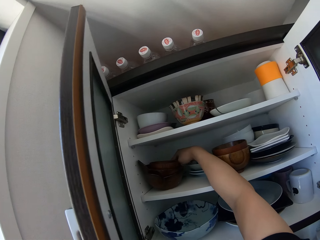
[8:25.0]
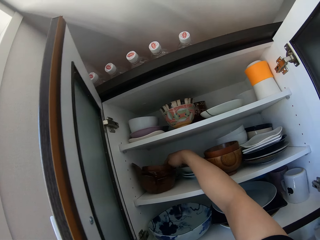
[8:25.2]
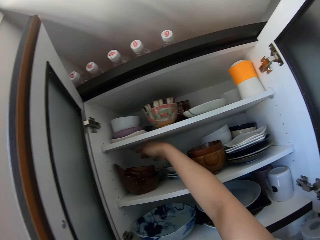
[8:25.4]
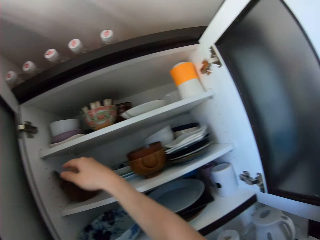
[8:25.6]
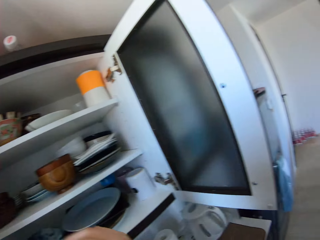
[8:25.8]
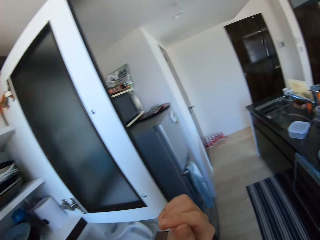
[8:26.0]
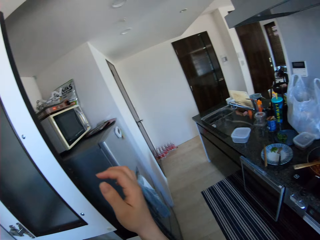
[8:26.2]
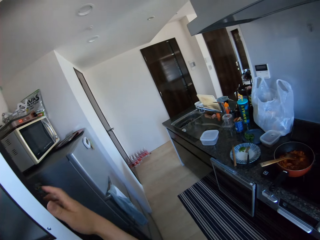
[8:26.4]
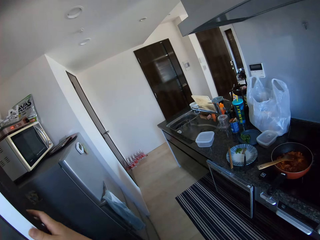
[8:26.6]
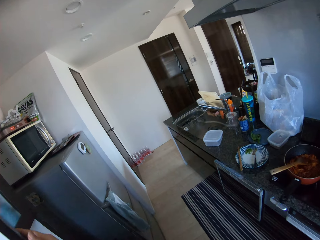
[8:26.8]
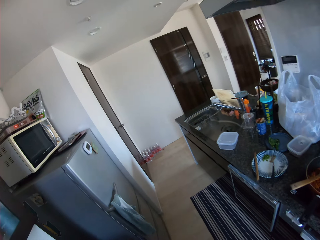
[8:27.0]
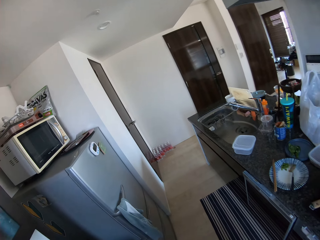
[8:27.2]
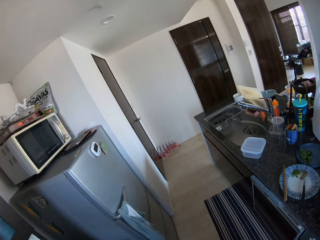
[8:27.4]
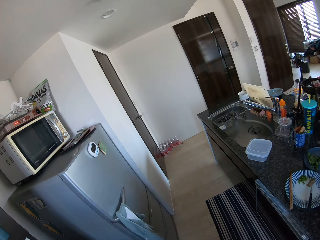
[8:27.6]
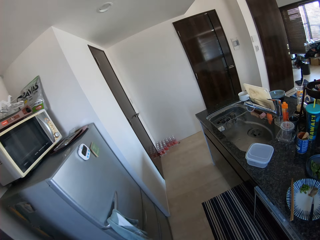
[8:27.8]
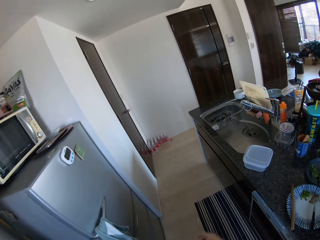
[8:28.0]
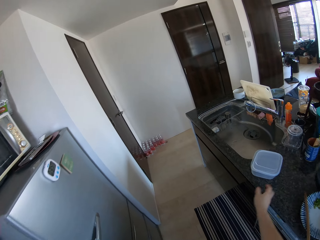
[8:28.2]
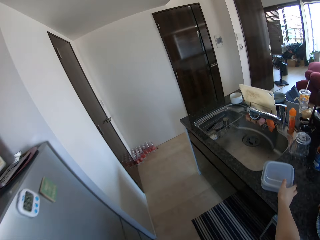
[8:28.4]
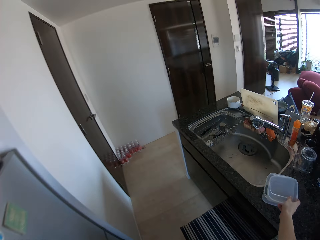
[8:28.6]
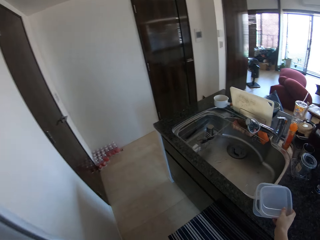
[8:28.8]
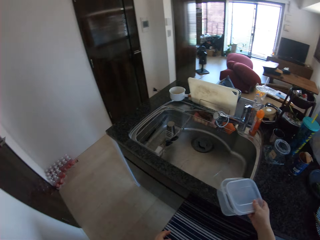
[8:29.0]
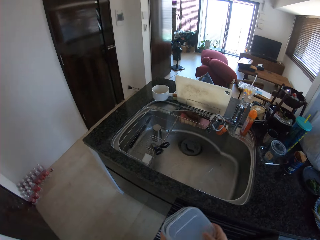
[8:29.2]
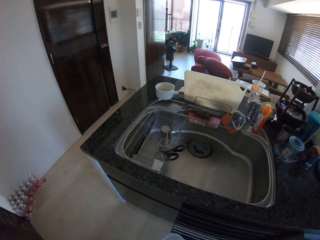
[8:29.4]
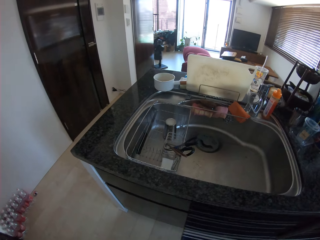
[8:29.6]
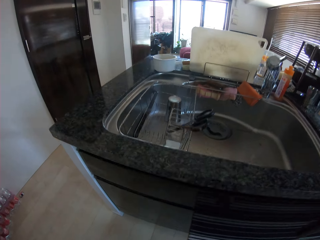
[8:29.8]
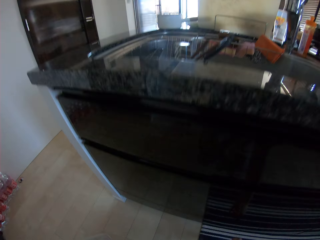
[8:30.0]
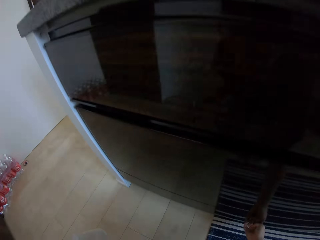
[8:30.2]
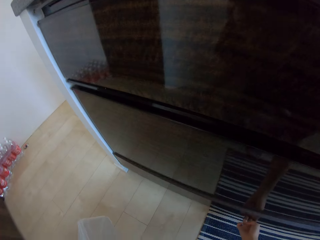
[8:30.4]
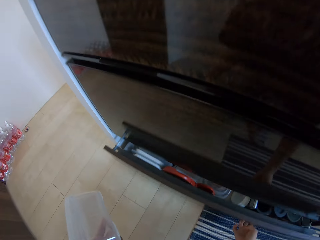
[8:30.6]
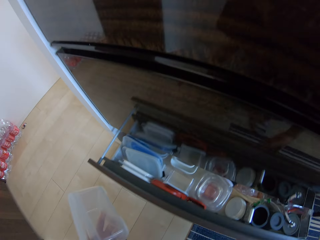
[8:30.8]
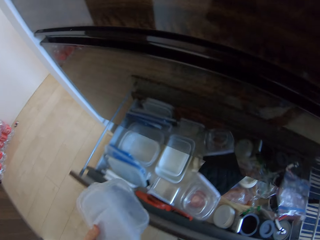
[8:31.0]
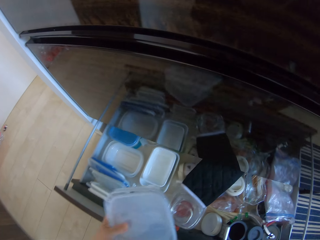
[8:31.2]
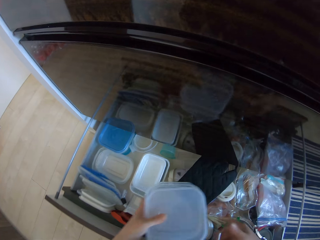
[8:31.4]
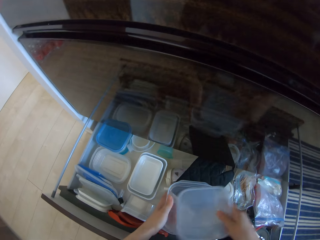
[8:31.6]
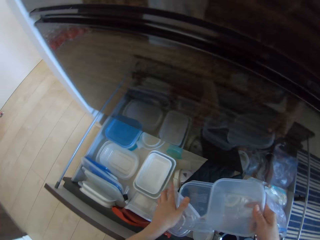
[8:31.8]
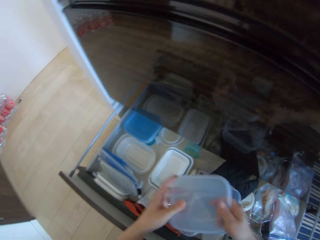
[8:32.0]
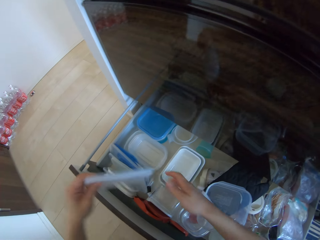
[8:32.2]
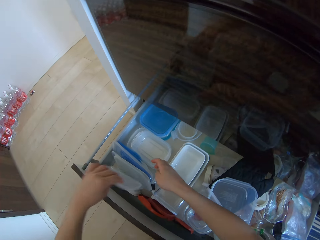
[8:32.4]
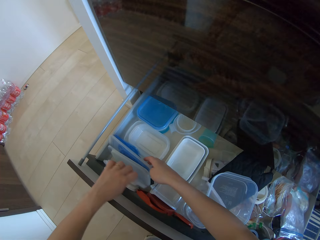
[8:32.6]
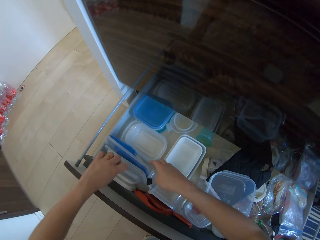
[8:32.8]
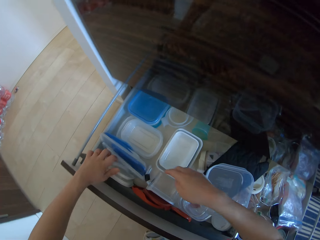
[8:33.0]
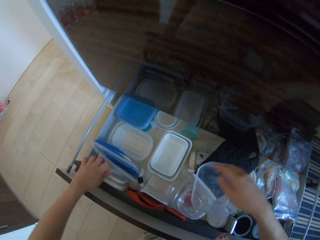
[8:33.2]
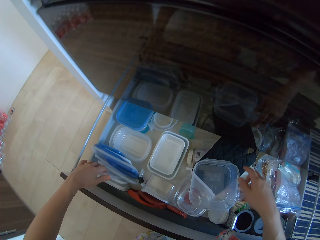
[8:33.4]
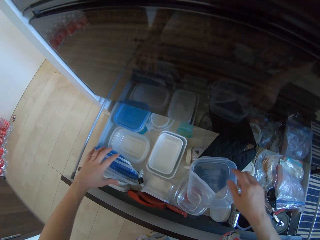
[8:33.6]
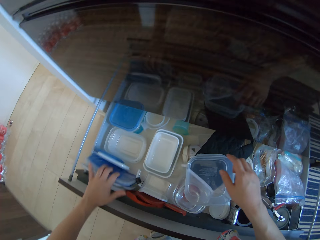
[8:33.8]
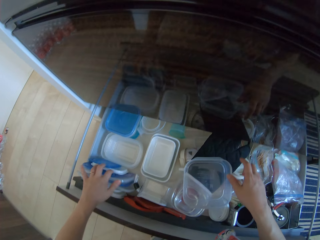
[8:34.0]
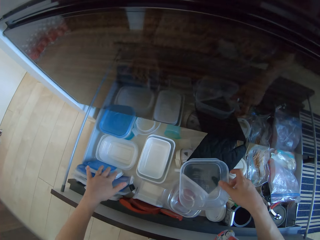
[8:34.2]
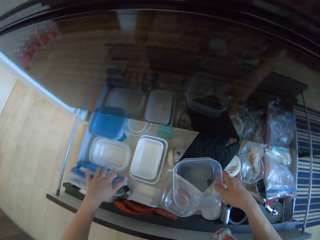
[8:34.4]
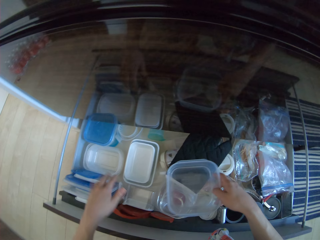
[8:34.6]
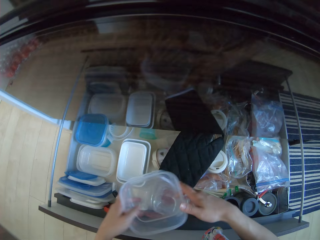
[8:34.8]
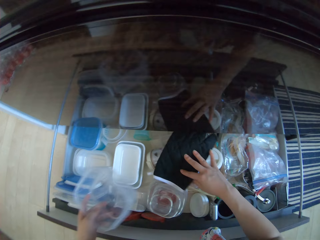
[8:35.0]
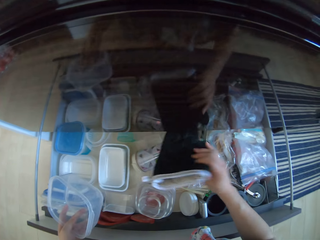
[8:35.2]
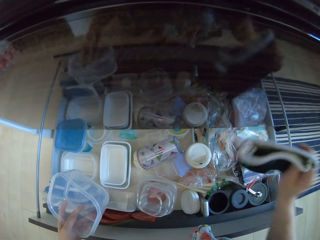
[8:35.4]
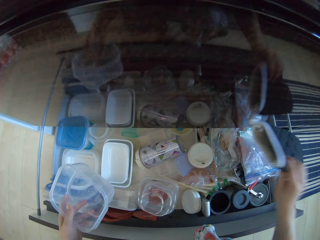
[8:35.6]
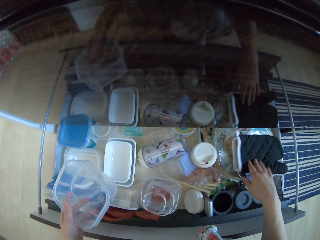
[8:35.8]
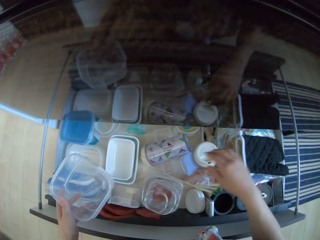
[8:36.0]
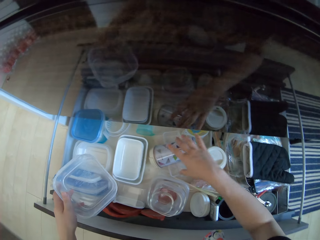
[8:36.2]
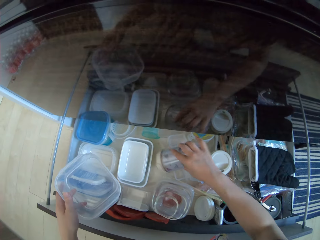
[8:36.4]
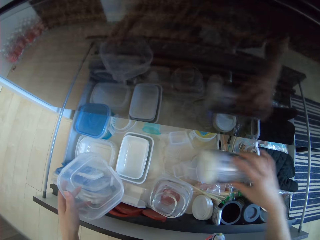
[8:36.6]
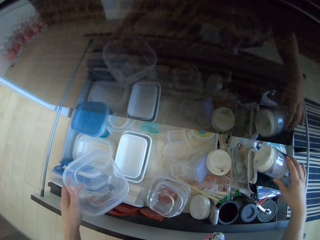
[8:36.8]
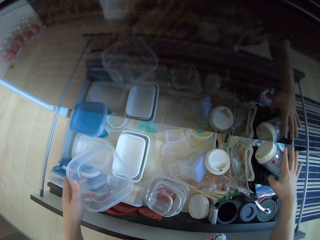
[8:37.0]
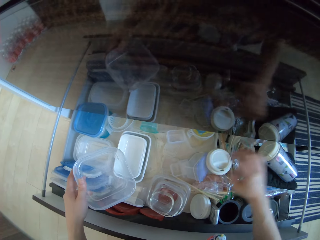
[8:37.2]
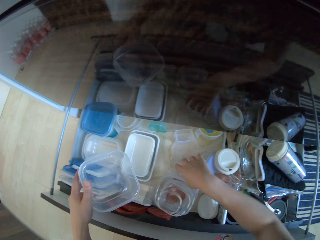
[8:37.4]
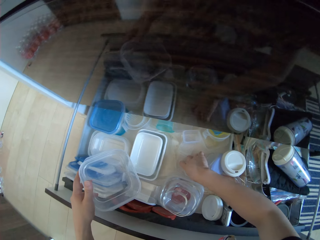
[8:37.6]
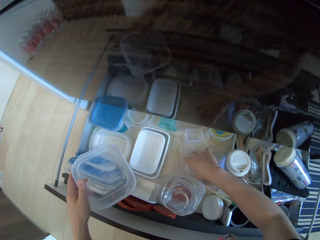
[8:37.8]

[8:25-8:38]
The camera wearer places her right hand on the door of the cabinet. She closes the cabinet. She picks up the disposable pack or storage container from the kitchen table with her right hand. She exchanges the storage container to the other hand. She opens a drawer with her right hand. She holds the disposable pack cover or container lid with her right hand. She places the disposable pack in her left hand in the drawer. She exchanges the container lid to the other hand. She leans the disposable pack cover against other covers in the drawer. She holds container lids. She picks up the disposable pack from the drawer with her right hand. She passes the disposable pack from her right hand to her left hand. She picks up a napkin from the drawer with her right hand. She drops the napkin in the drawer. She picks up a bottle from the drawer with her right hand. She drops the bottle on top of the napkin in the drawer.

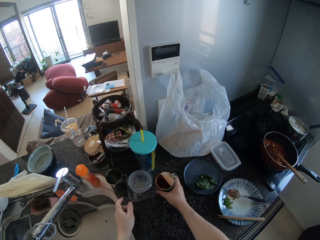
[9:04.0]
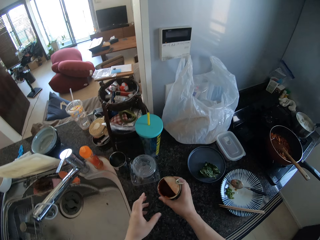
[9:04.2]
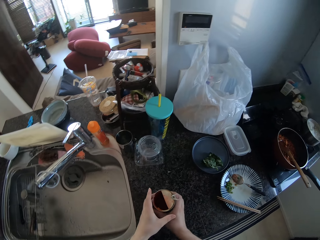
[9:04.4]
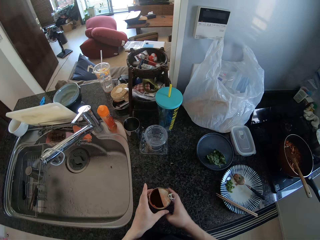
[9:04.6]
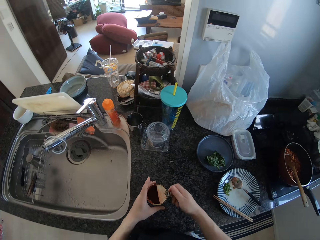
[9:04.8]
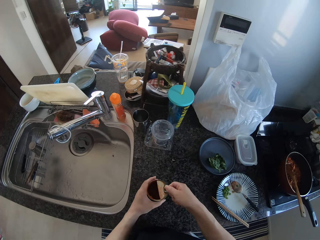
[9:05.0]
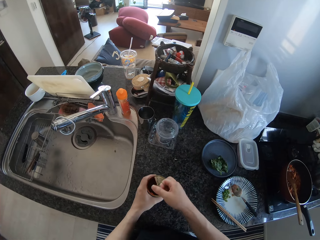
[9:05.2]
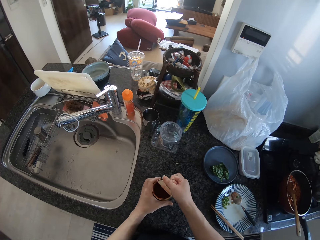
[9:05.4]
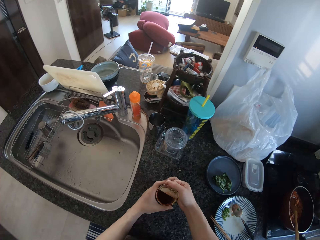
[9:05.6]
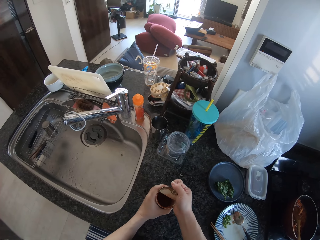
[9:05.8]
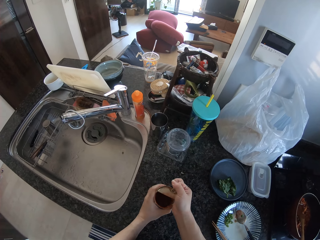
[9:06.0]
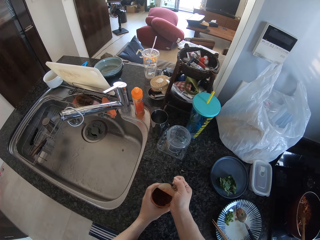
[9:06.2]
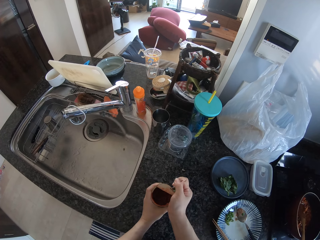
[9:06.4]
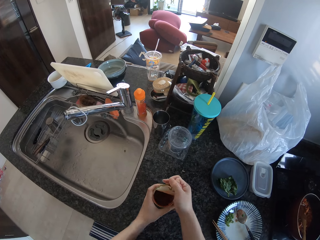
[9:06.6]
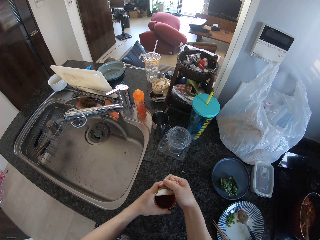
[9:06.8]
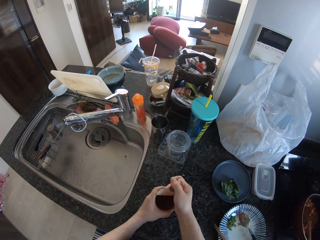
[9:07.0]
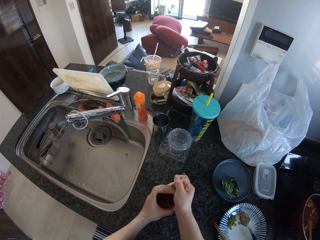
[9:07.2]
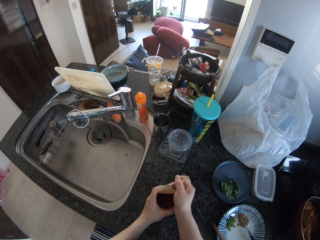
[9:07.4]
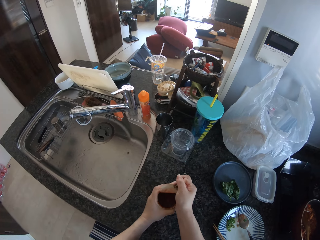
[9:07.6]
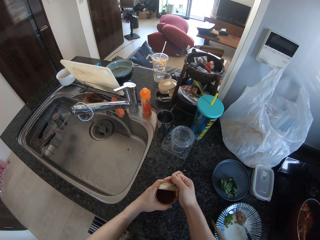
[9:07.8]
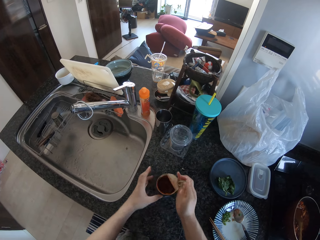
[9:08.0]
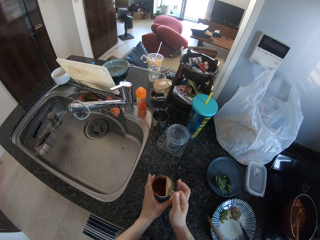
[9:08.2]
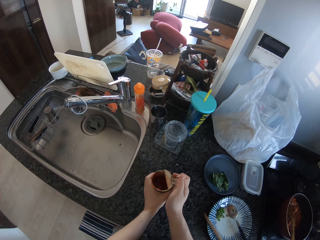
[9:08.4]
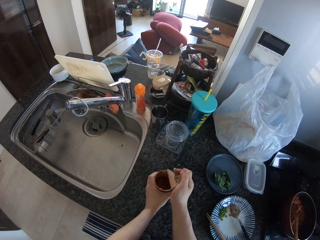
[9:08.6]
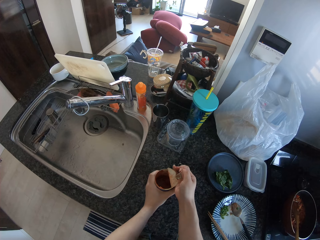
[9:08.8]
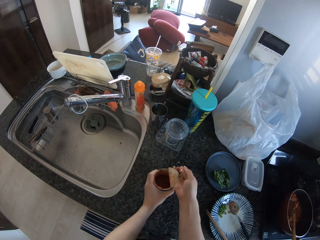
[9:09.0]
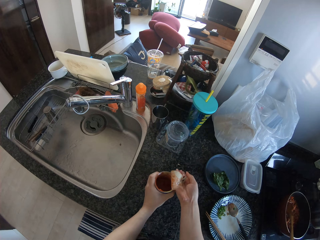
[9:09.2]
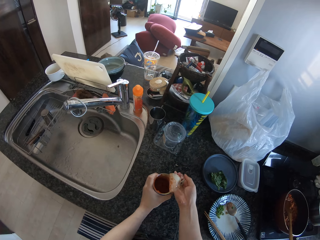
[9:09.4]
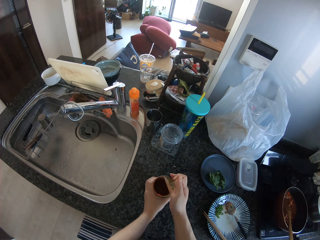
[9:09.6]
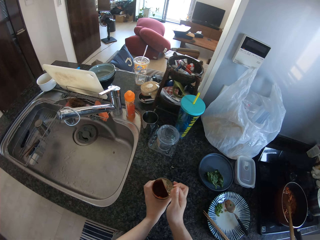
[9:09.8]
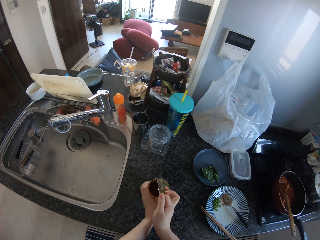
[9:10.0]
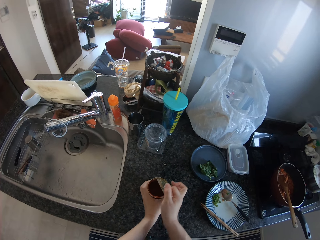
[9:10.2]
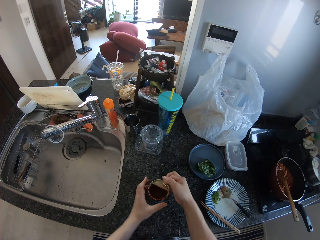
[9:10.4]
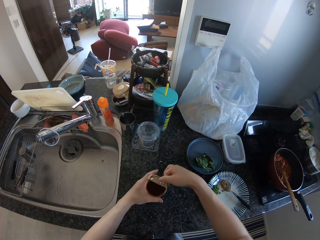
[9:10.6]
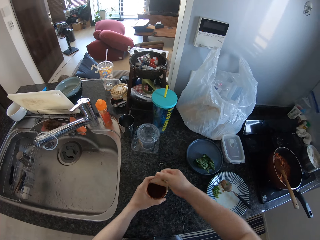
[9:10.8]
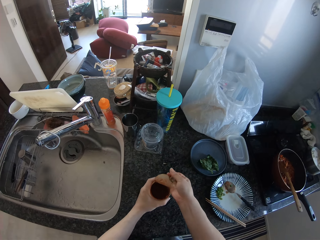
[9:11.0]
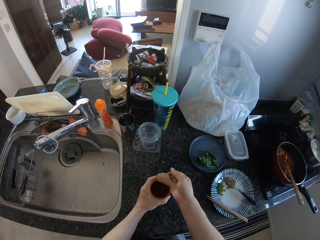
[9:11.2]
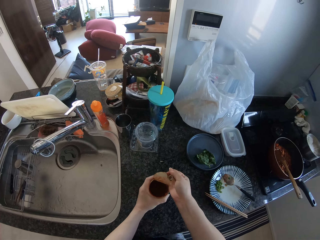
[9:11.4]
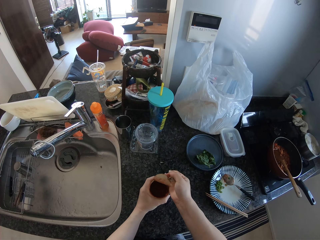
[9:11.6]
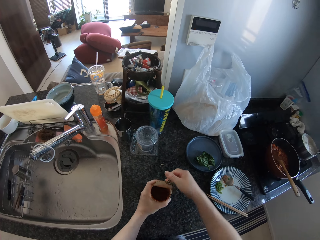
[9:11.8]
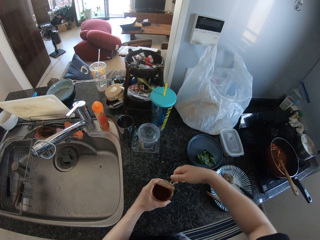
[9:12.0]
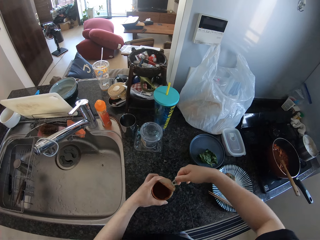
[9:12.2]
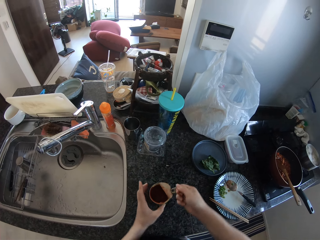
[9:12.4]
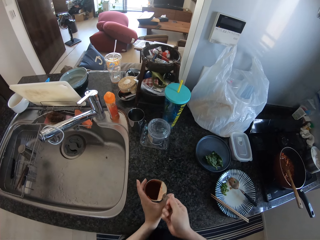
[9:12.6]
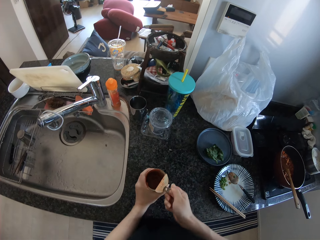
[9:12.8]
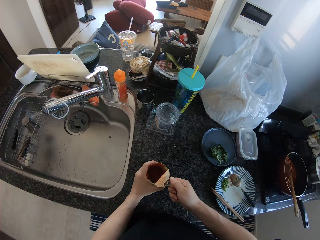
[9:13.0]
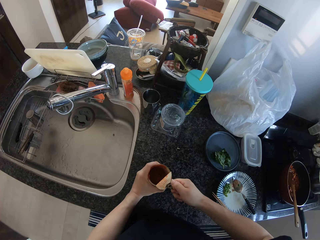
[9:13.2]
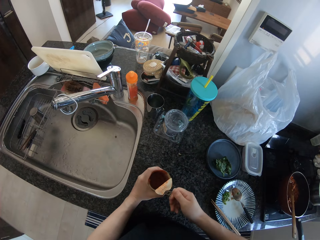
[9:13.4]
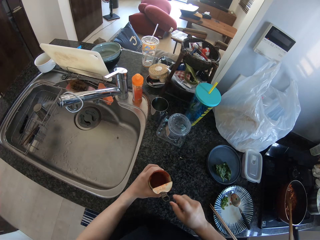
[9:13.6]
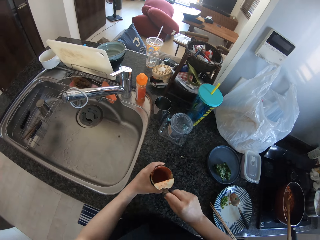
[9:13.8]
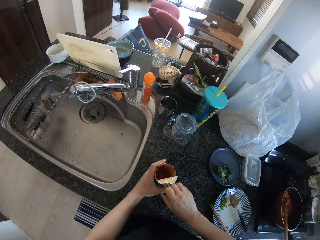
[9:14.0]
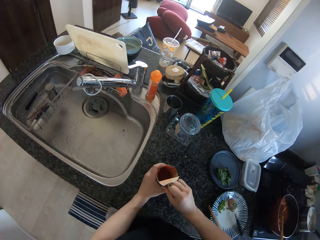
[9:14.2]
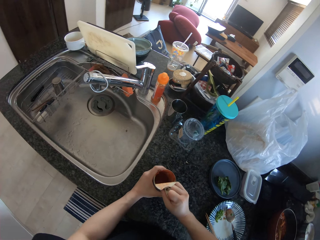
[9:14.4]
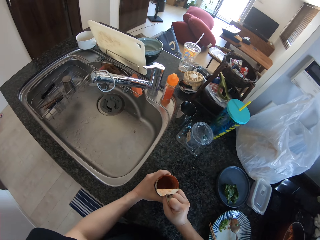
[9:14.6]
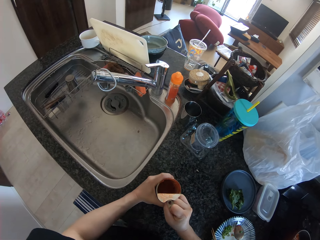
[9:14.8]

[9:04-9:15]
The camera wearer picks up a tin from the table with her right hand. She places the tin on the table. She holds the body of the tin container with her left hand. She pulls the cover of the tin with her right hand.
